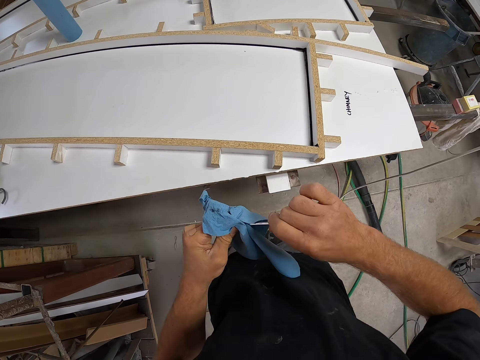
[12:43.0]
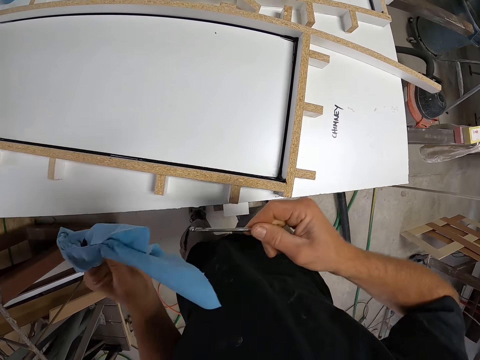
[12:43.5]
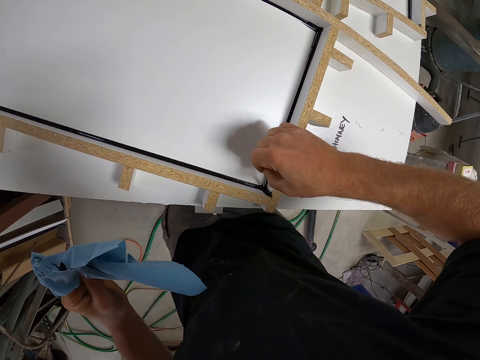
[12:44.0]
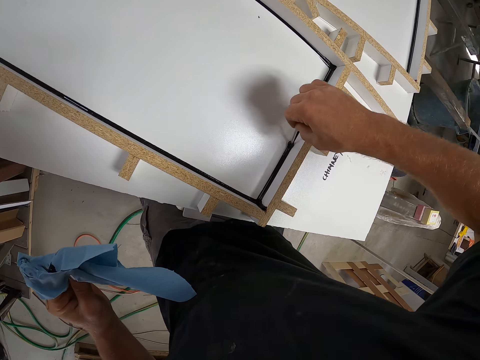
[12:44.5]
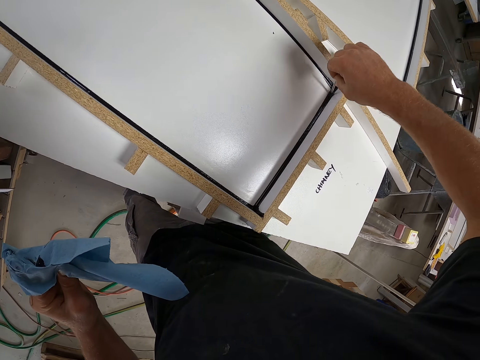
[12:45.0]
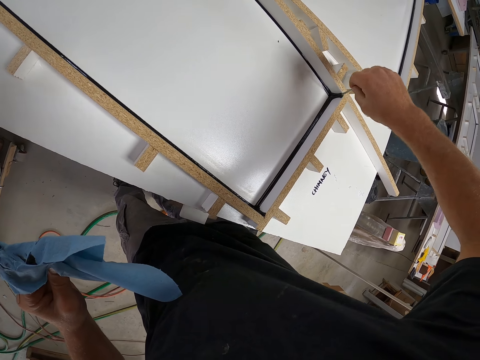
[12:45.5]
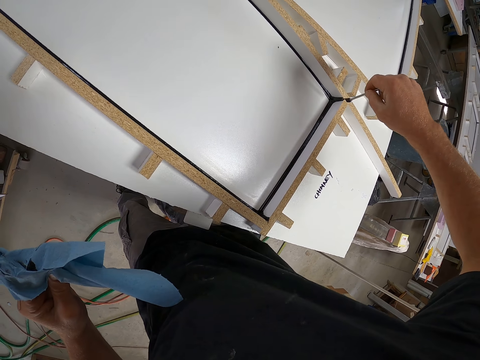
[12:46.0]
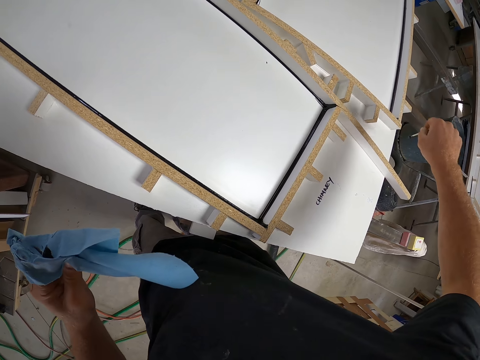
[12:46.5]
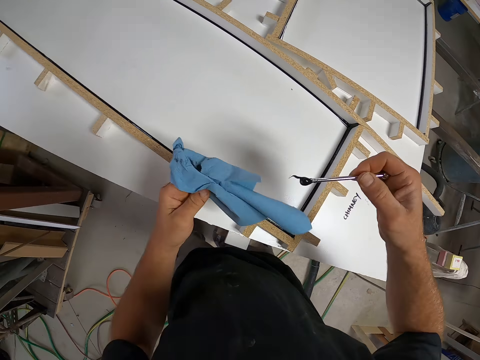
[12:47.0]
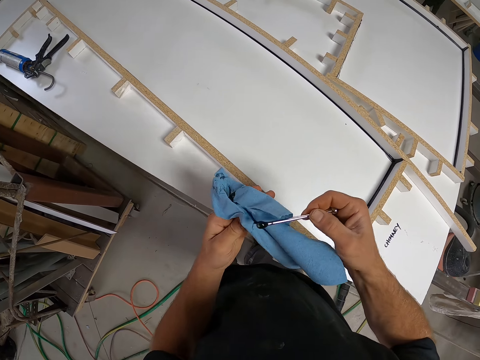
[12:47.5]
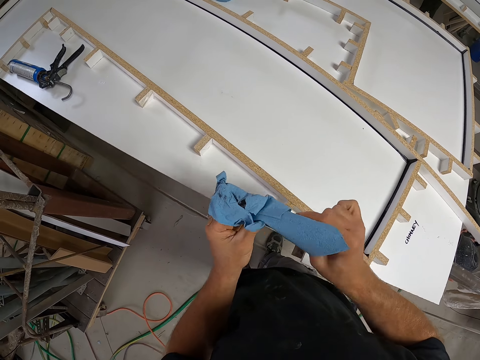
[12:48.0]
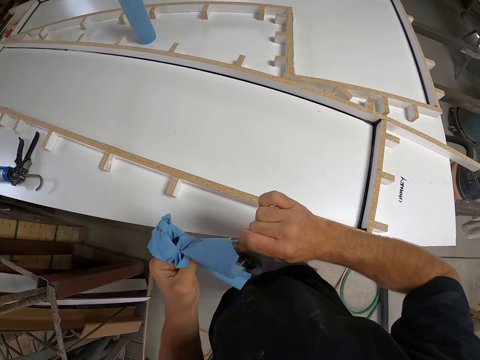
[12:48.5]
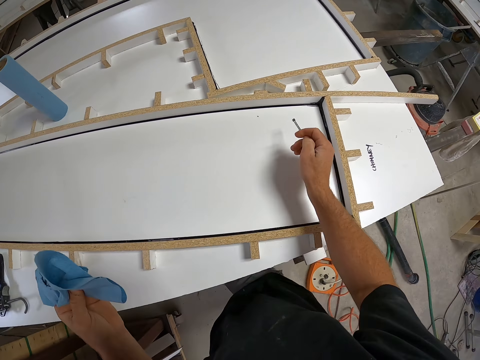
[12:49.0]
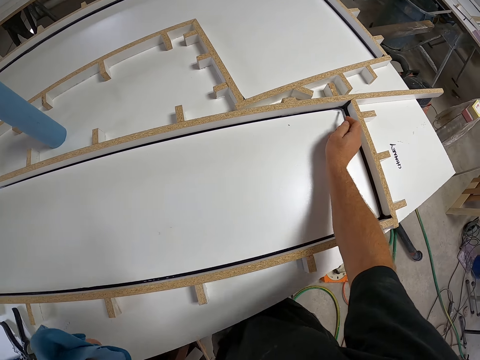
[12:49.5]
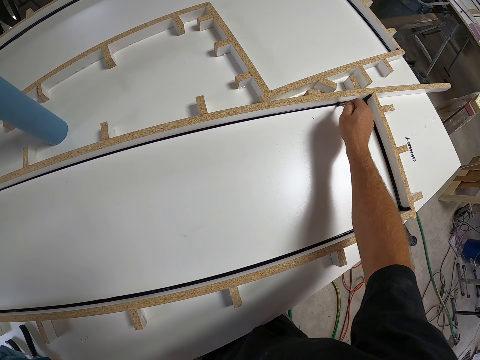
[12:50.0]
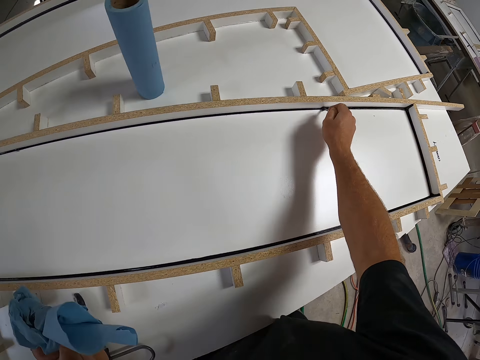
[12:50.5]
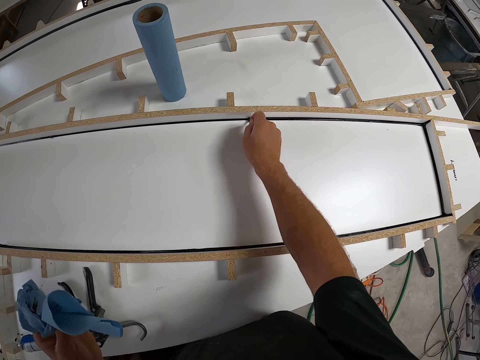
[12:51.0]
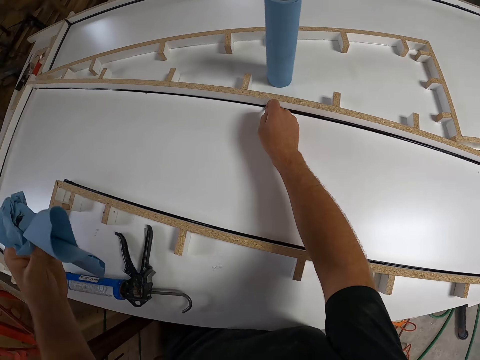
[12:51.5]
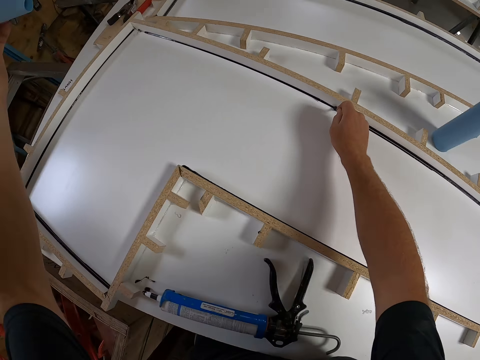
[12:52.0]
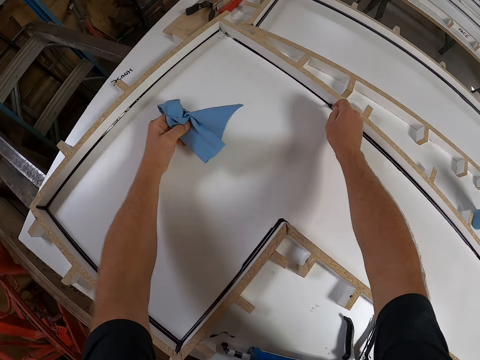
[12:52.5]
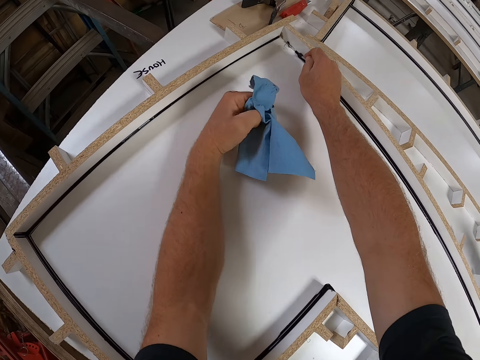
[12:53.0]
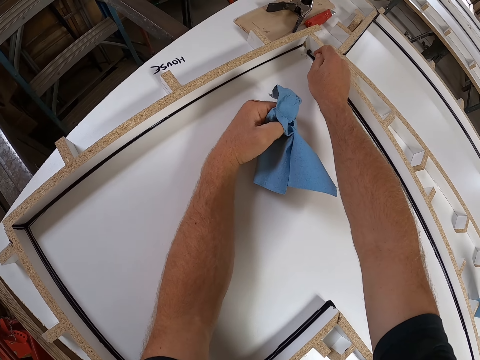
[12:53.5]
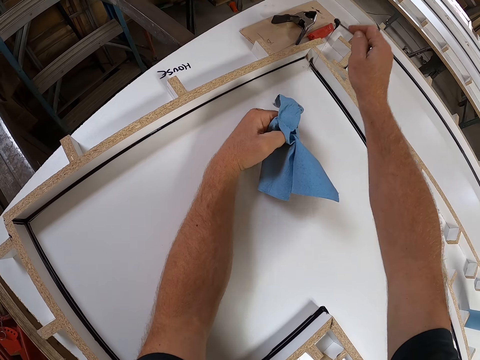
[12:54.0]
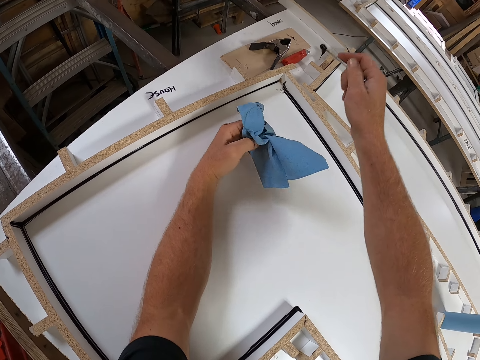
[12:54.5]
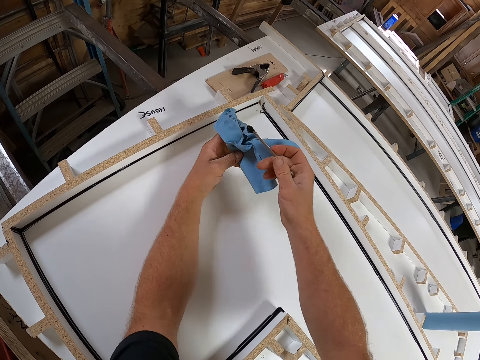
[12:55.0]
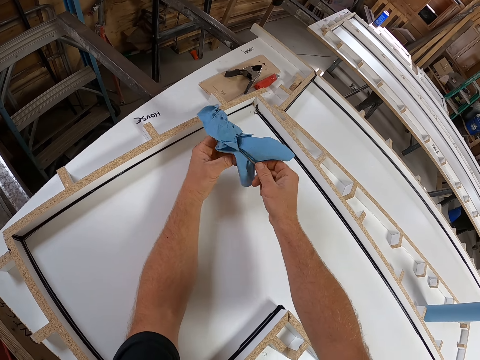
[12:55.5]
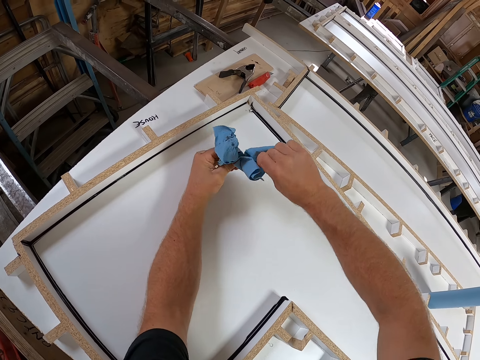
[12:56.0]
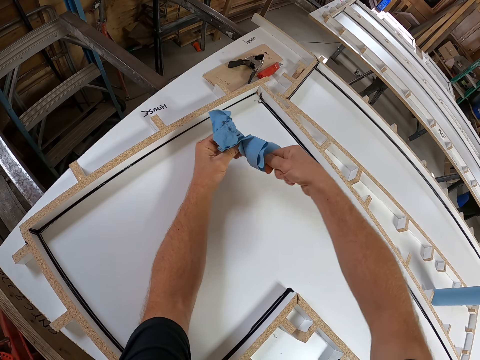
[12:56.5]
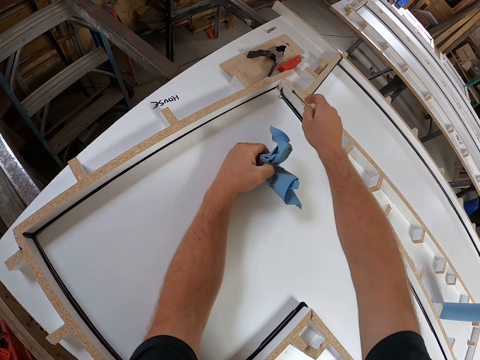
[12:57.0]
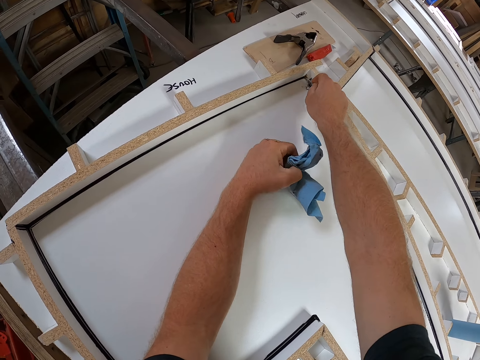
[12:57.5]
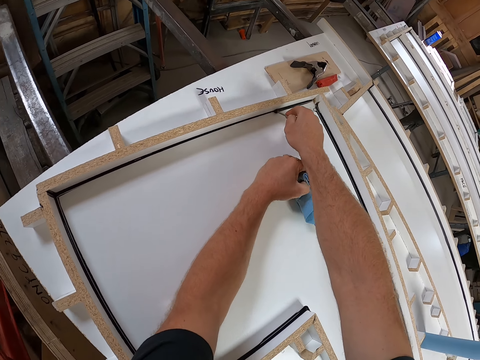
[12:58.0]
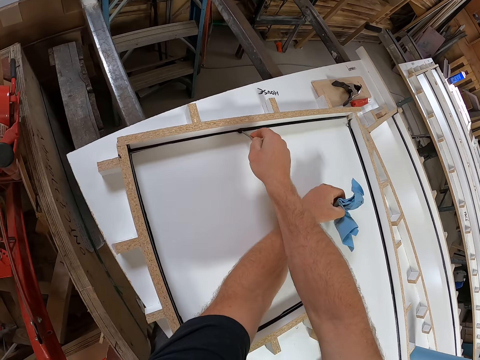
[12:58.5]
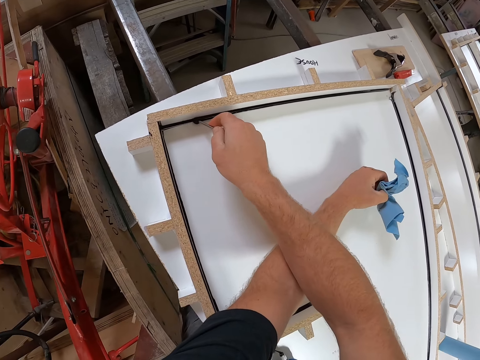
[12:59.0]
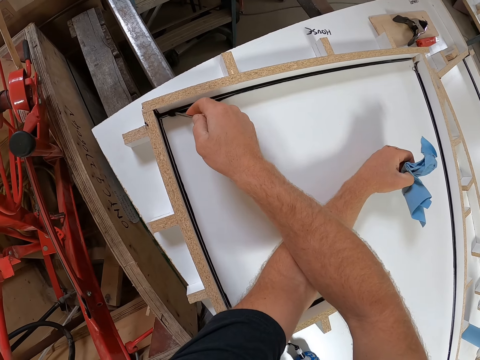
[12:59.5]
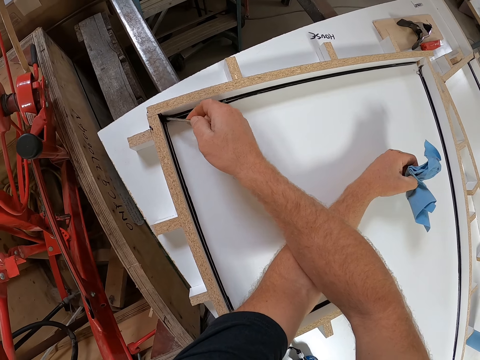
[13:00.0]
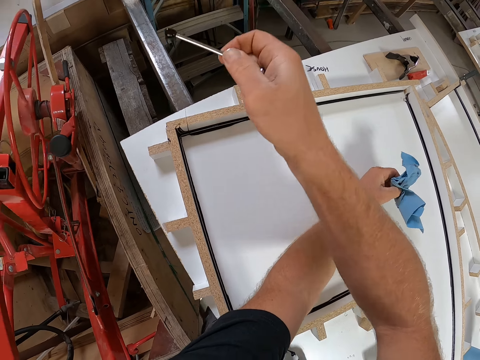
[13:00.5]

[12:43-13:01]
The camera wearer packs excess sealant on the edge of the table with the small iron. They clean the small iron on the paper towel. They pack excess sealant on the edge of the table with the small iron. They clean the small iron on the paper towel. They pack excess sealant on the edge of the table with the small iron.

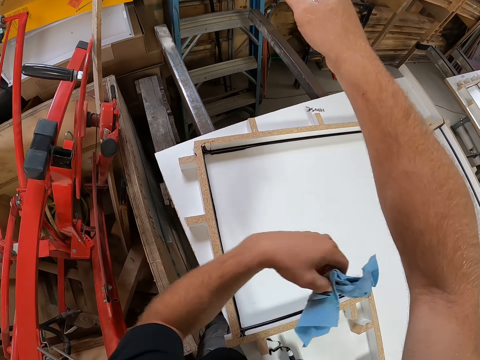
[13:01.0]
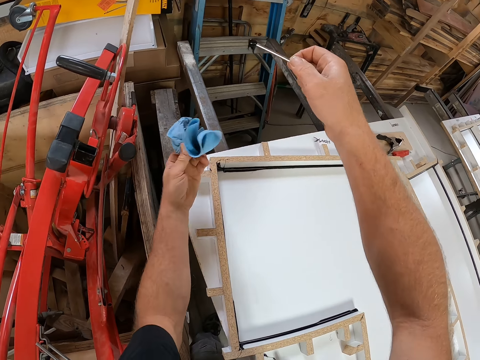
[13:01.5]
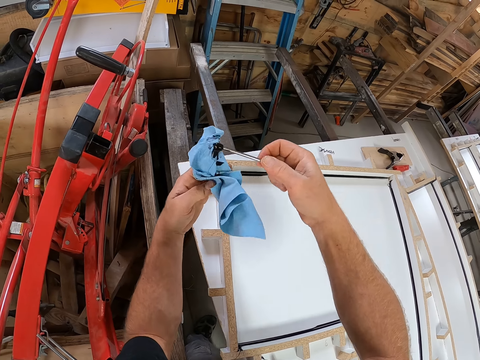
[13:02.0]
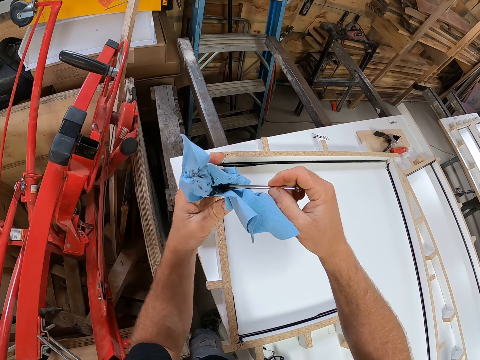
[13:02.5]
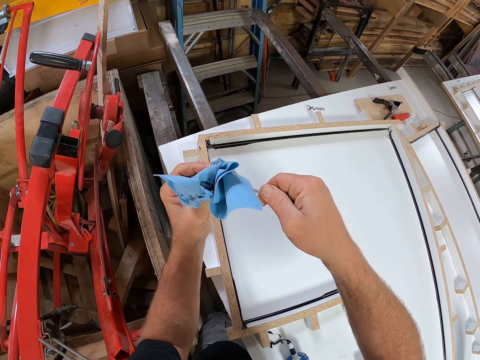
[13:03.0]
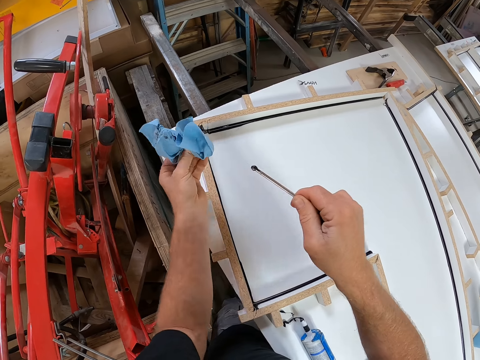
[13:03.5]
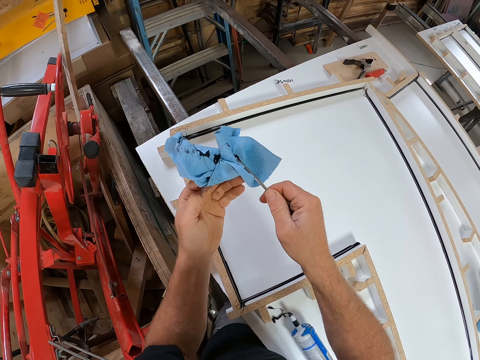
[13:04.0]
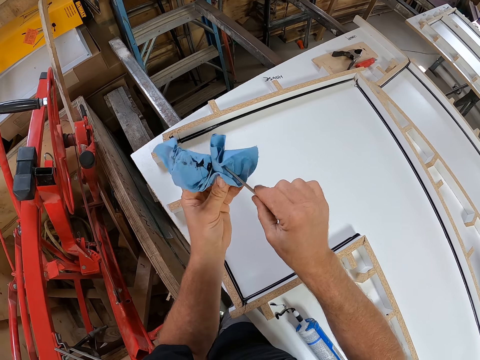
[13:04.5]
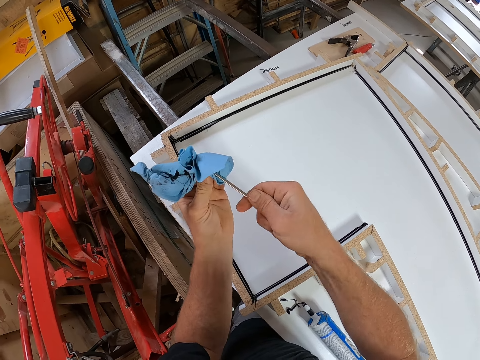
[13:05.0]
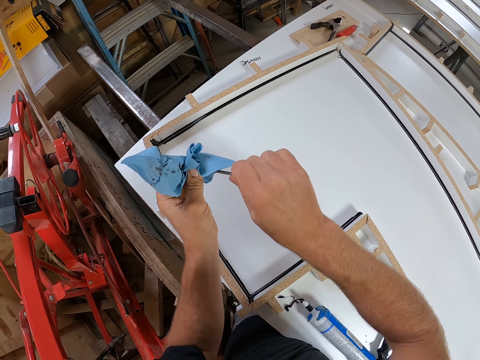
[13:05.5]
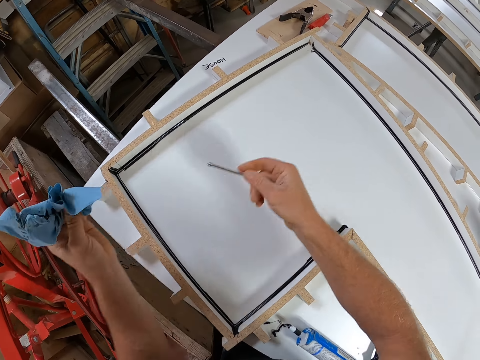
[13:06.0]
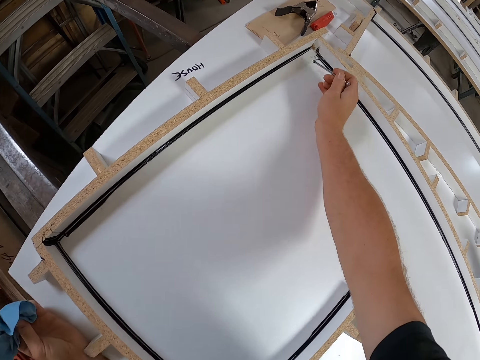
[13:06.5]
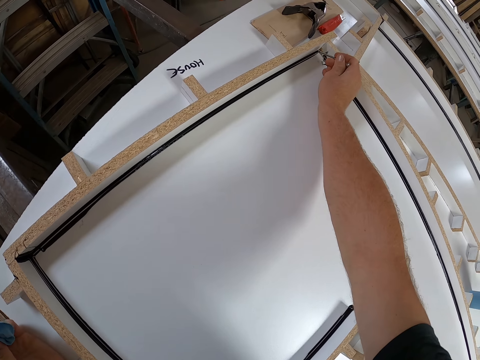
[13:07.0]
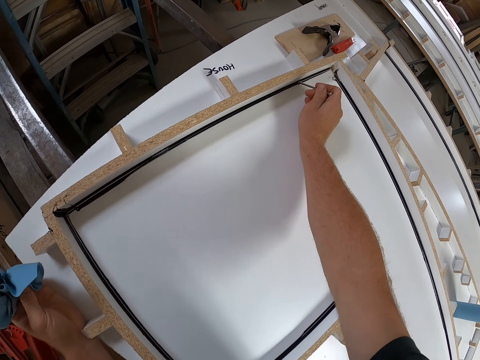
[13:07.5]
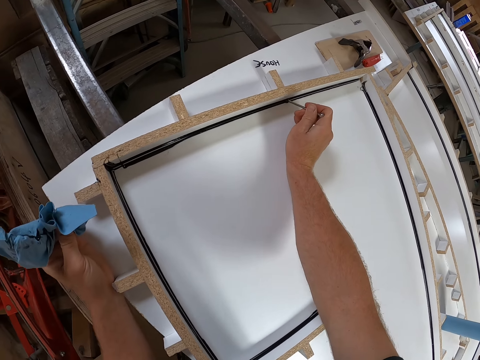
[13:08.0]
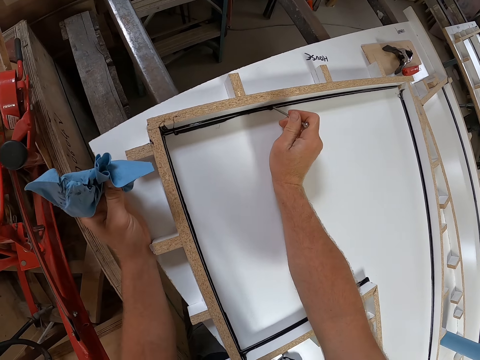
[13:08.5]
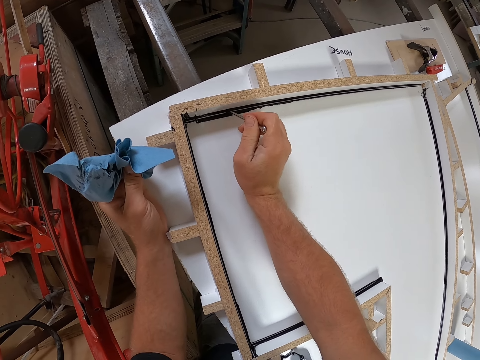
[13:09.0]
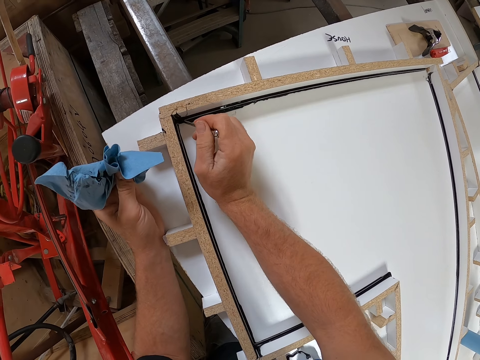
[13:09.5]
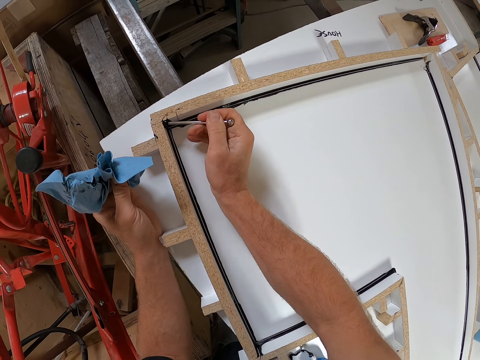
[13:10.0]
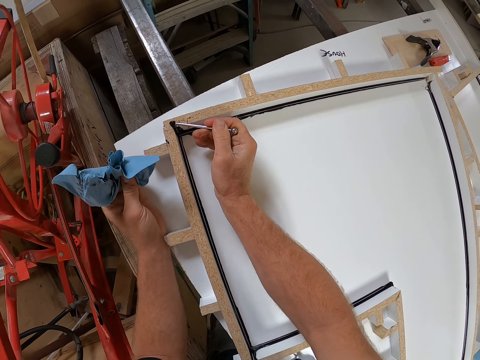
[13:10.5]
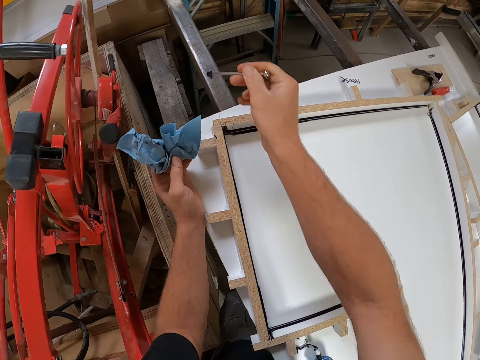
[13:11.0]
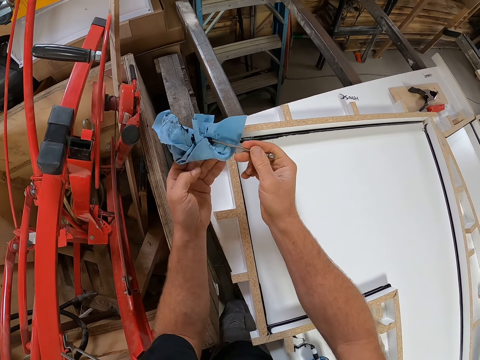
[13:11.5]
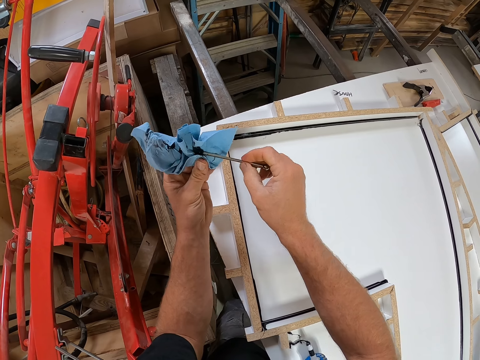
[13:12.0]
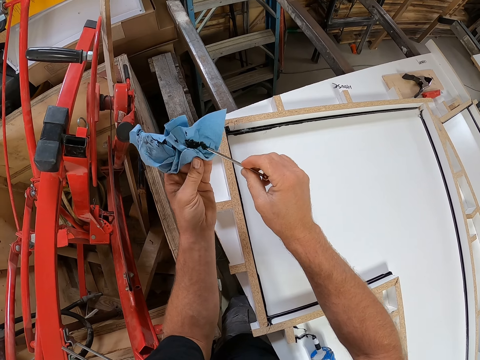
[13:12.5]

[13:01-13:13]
The camera wearer cleans the small iron on the paper towel. They pack excess sealant on the edge of the table with the small iron. They clean the small iron on the paper towel.
